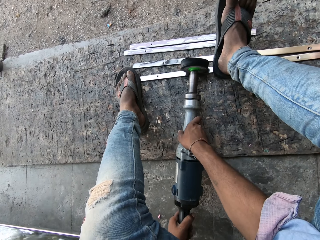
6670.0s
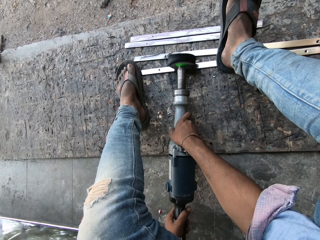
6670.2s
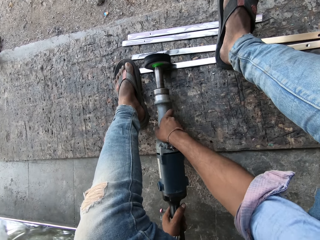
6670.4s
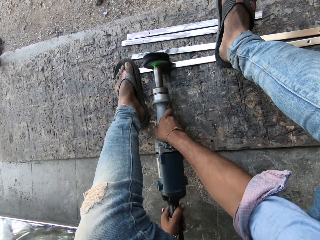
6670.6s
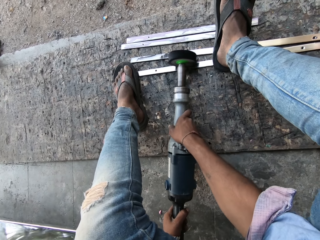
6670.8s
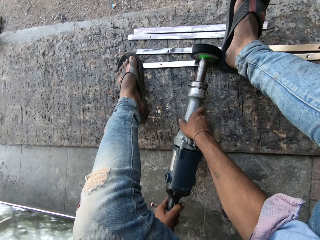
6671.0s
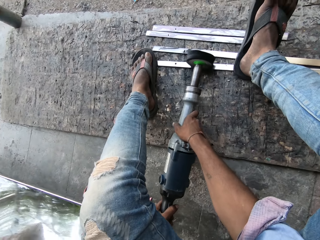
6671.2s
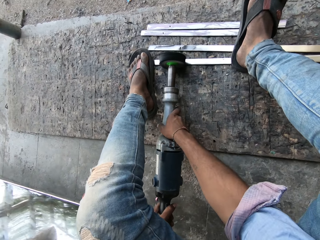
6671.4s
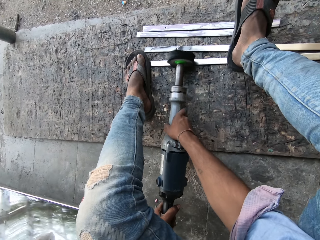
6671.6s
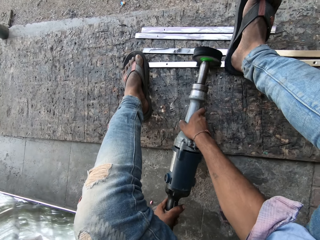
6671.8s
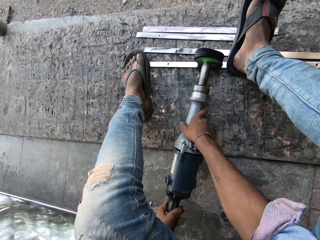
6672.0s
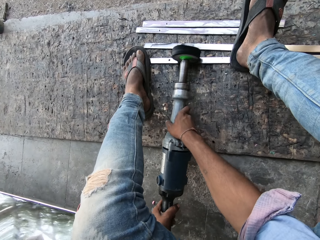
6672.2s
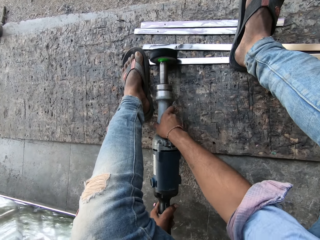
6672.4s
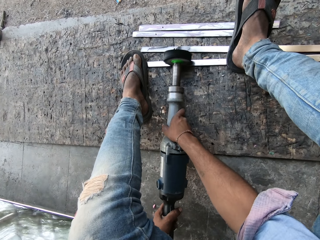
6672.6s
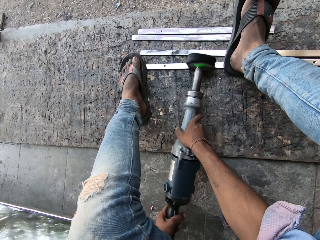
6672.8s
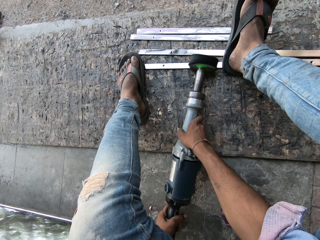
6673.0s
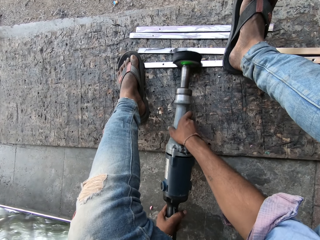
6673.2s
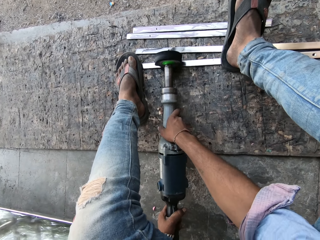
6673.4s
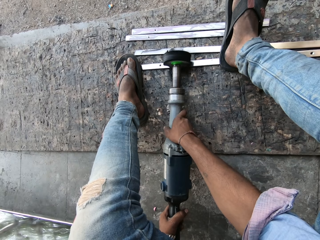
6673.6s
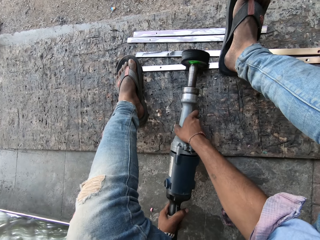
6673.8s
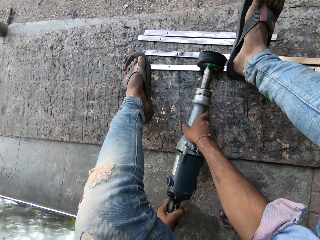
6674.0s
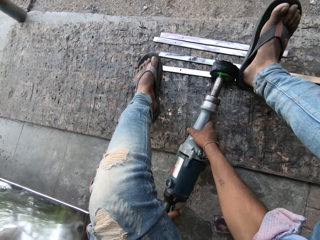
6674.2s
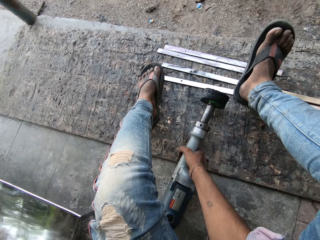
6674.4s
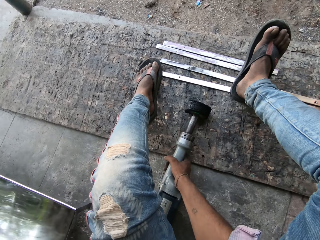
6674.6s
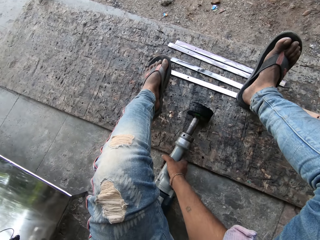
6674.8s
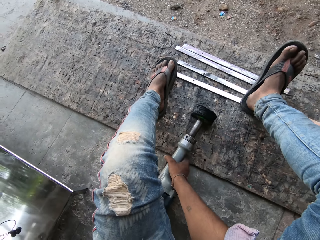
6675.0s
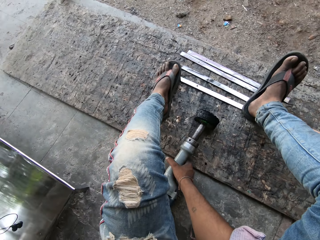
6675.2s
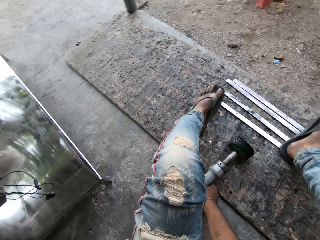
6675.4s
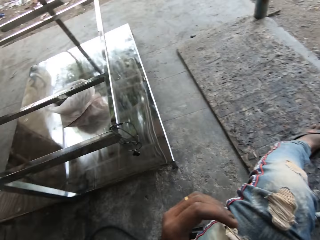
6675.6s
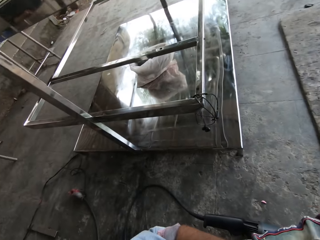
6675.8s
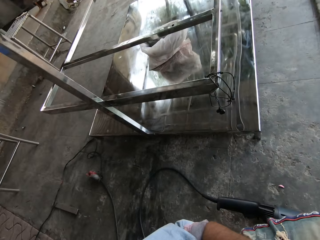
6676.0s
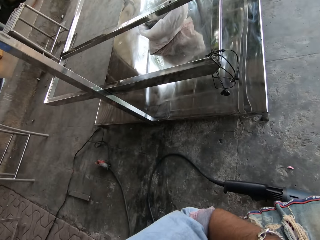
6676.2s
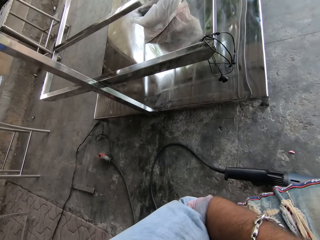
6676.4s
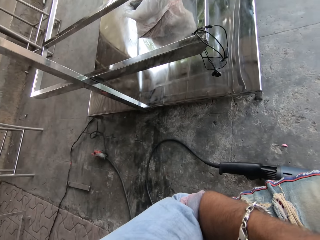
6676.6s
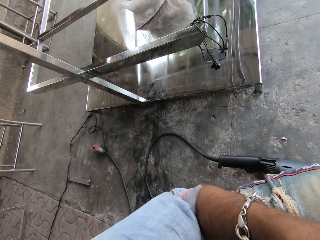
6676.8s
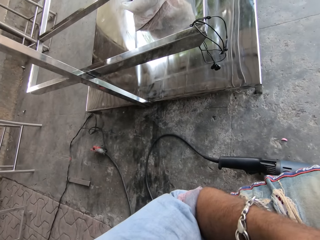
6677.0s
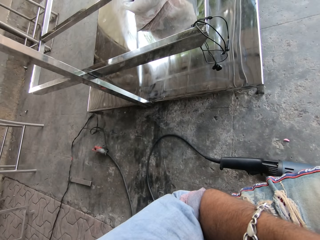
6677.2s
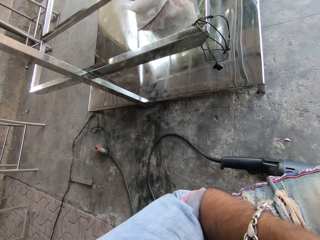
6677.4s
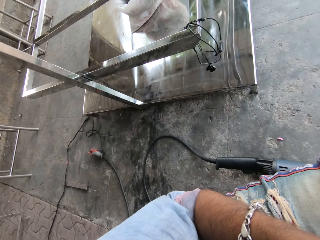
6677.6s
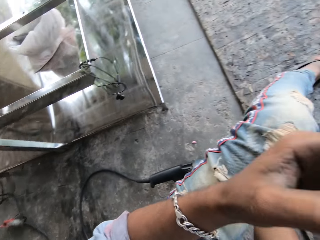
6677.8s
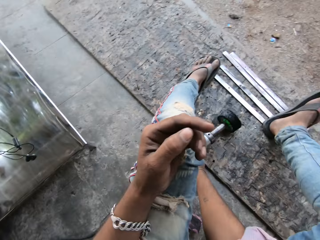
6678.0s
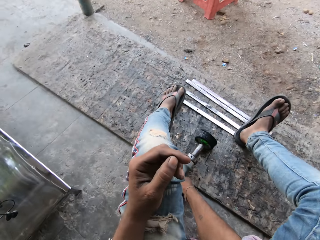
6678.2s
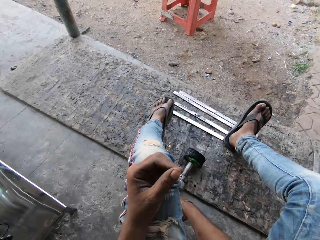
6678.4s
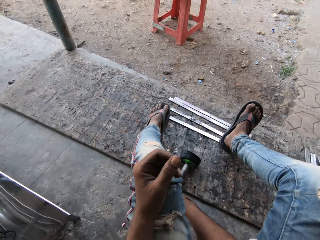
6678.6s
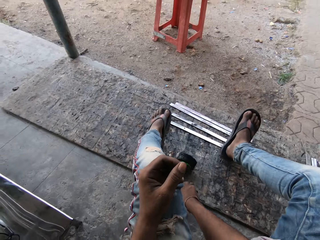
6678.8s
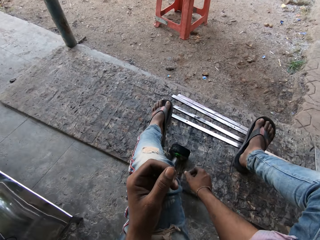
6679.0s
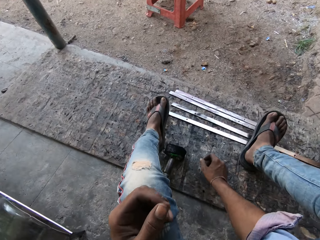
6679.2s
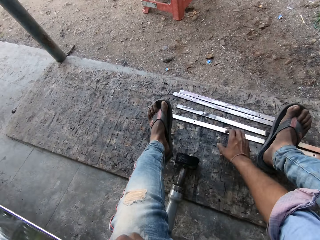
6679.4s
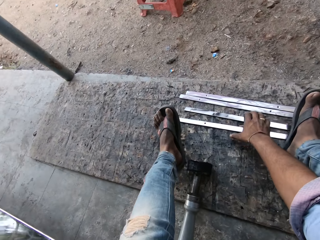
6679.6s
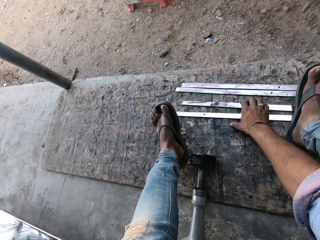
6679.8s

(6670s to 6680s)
The camera wearer puts the polisher on the floor. They turn around the workshop. They move the polisher.

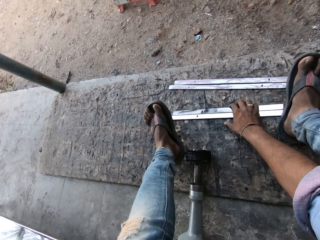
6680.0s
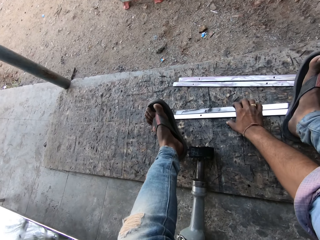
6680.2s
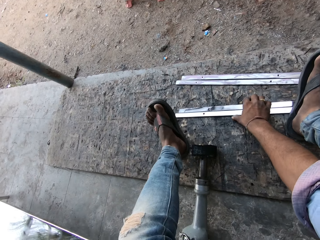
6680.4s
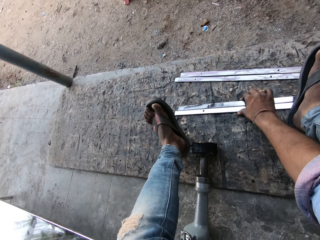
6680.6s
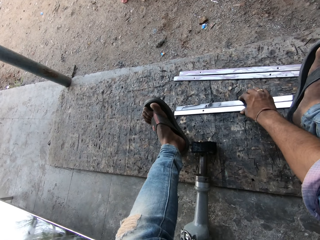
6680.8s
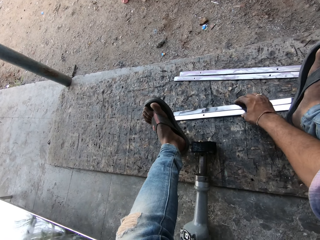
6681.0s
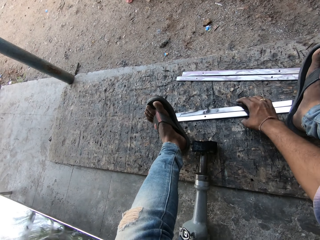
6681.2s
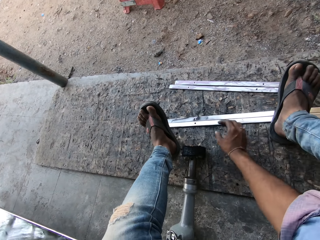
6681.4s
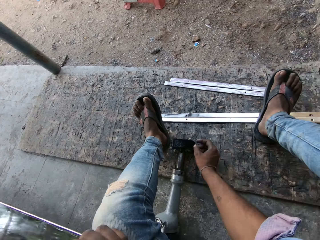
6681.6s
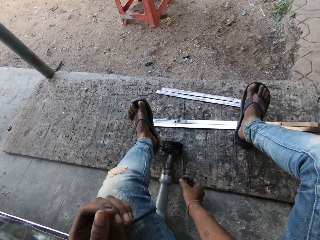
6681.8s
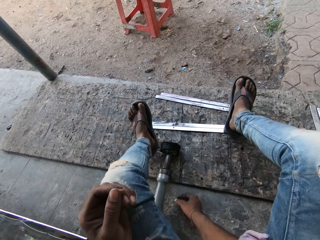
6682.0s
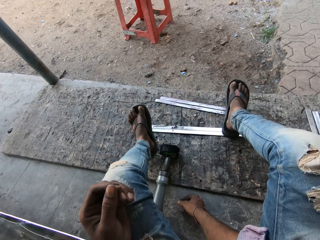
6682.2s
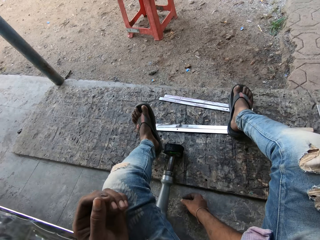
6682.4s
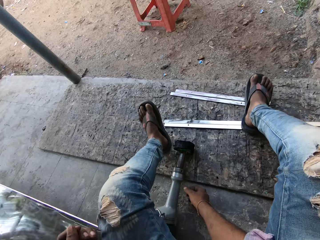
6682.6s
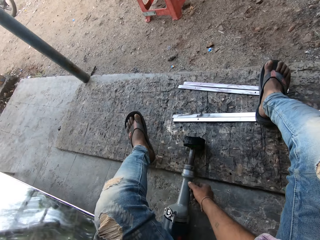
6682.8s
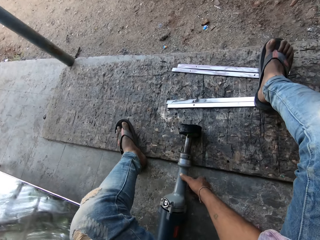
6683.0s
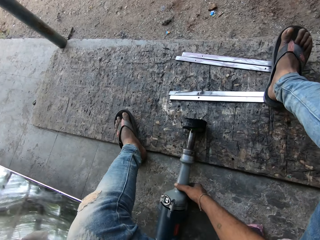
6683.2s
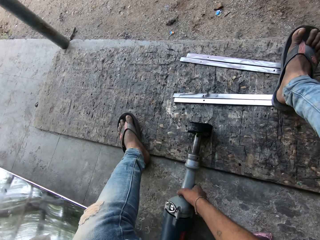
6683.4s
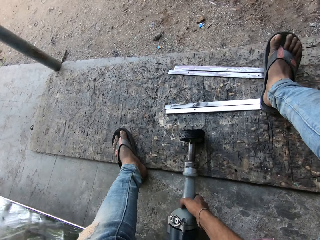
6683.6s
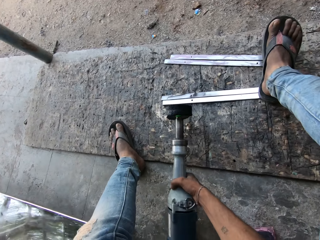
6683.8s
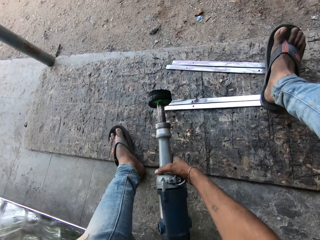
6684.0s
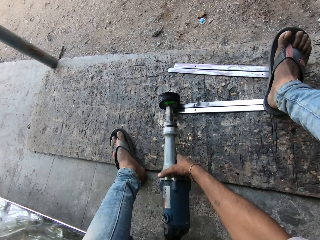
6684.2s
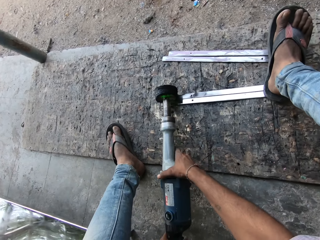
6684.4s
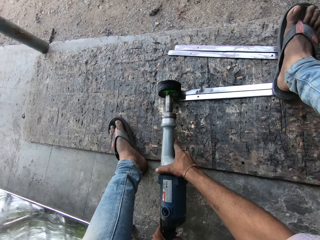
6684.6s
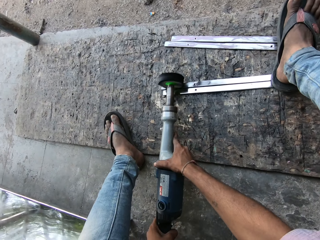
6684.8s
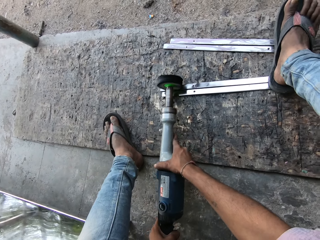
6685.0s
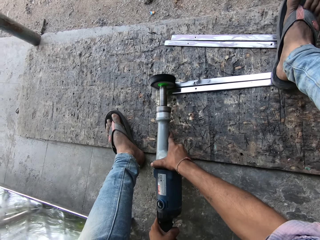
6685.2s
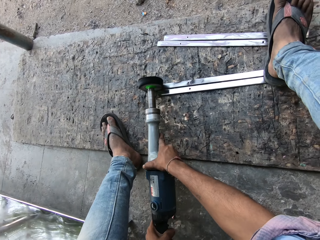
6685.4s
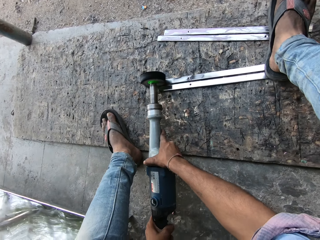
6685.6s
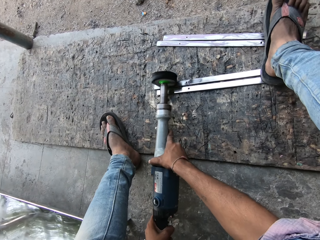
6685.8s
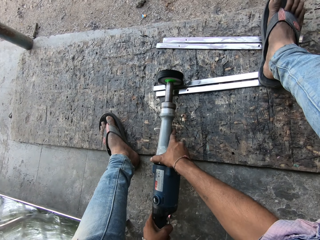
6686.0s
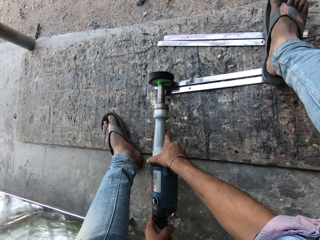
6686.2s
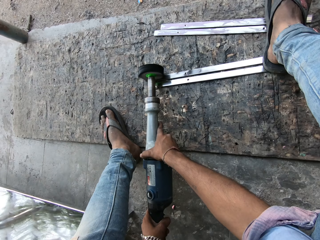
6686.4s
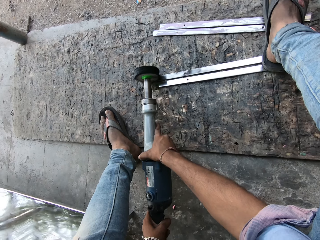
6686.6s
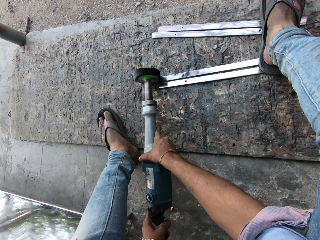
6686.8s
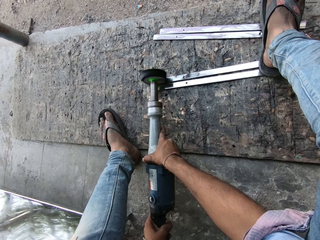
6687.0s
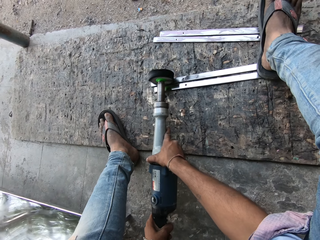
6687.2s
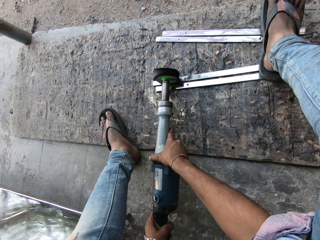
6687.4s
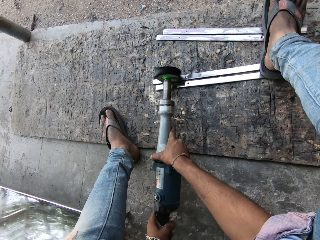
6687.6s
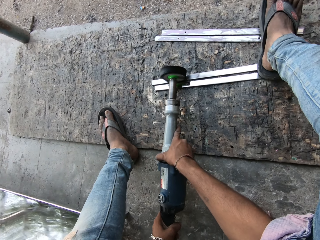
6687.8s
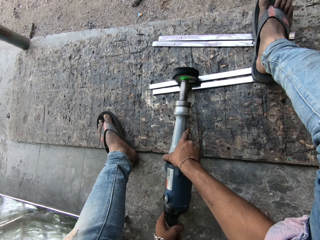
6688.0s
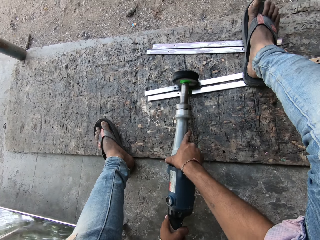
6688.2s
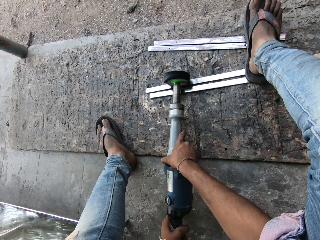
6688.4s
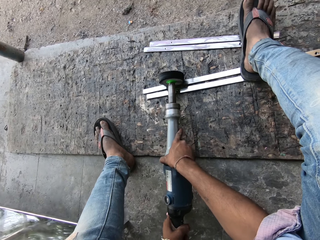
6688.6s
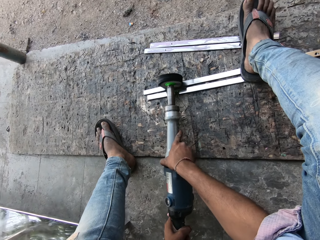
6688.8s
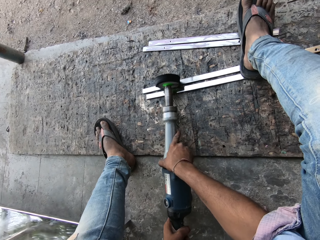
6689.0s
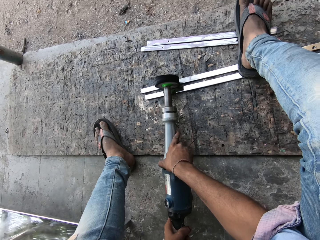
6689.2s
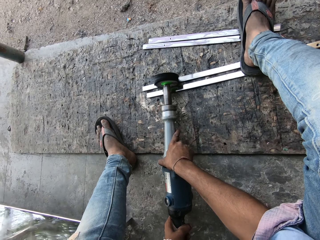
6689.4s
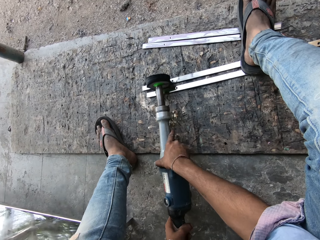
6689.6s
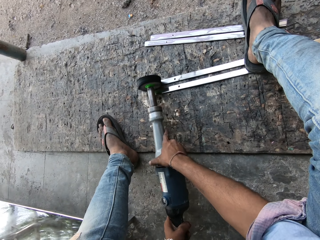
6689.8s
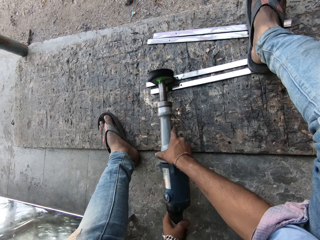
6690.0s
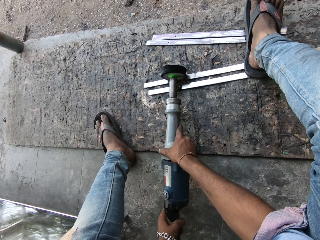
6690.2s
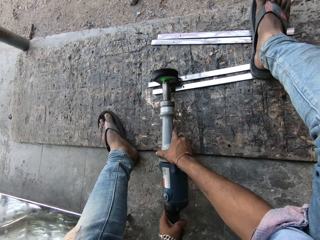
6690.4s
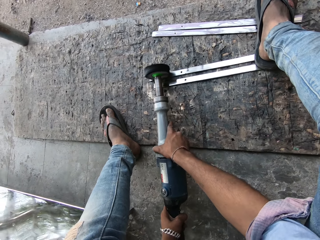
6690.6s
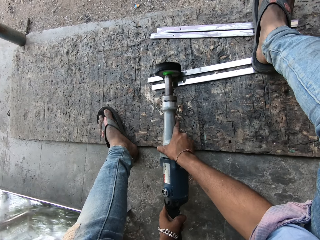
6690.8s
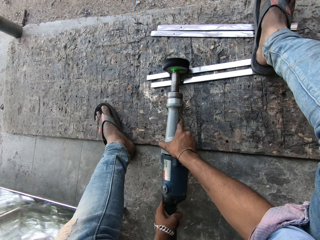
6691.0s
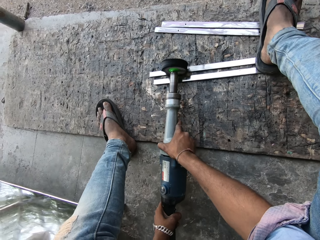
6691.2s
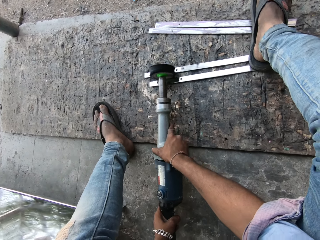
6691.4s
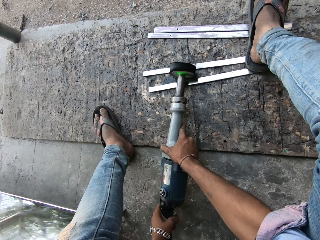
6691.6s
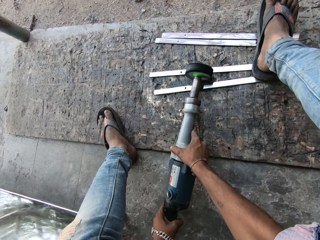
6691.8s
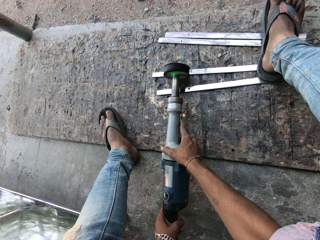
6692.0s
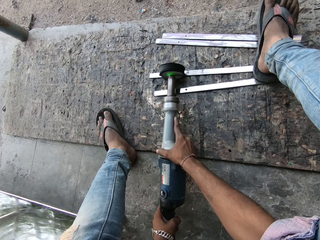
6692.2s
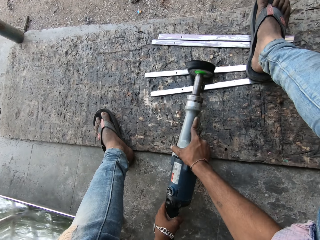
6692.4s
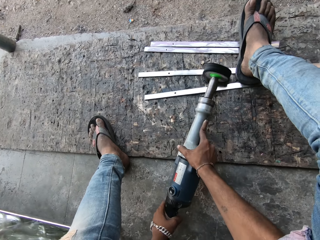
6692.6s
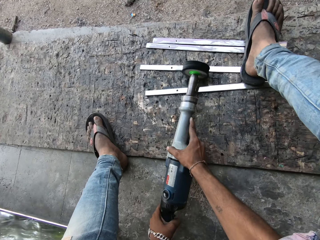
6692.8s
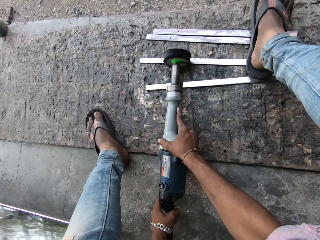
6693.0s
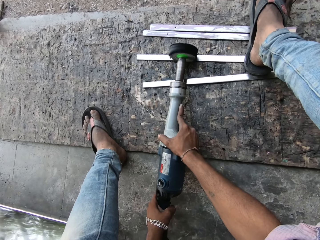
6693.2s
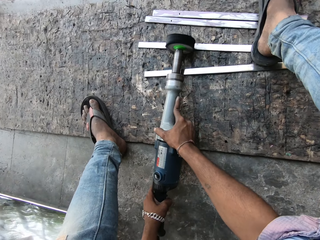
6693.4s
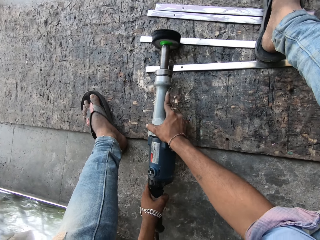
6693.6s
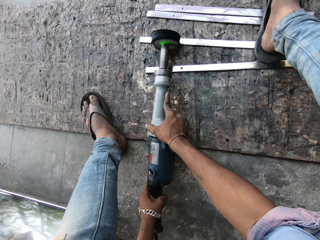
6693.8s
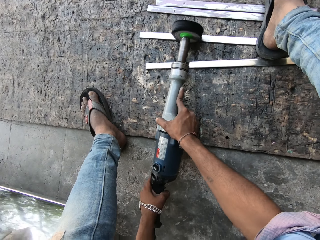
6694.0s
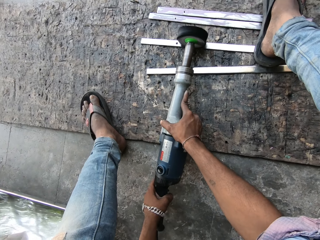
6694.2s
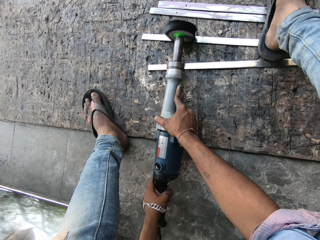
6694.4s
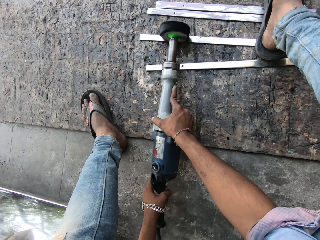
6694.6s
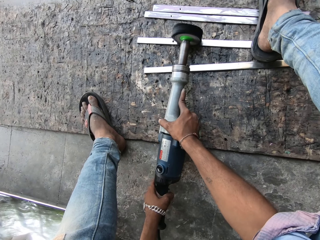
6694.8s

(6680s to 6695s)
The camera wearer aligns the metal bars together. They move the metal strips. They lift a foot off the metal strip. They move the metal strips. They step on the metal bars. They pick up the polisher or welding tool. They smoothen the metal strips with the welding tool.
